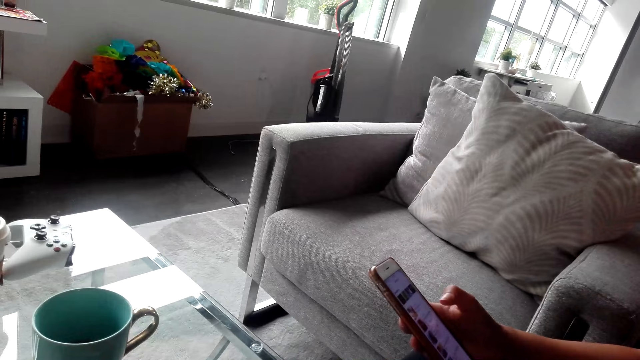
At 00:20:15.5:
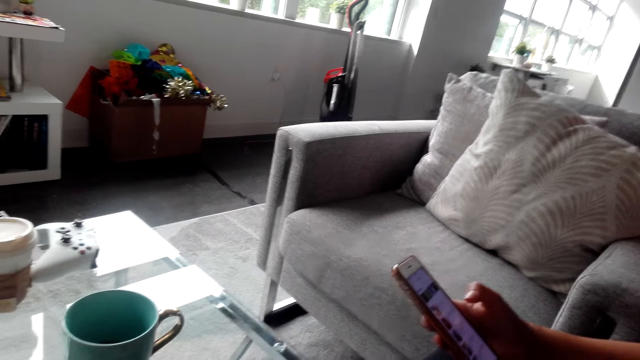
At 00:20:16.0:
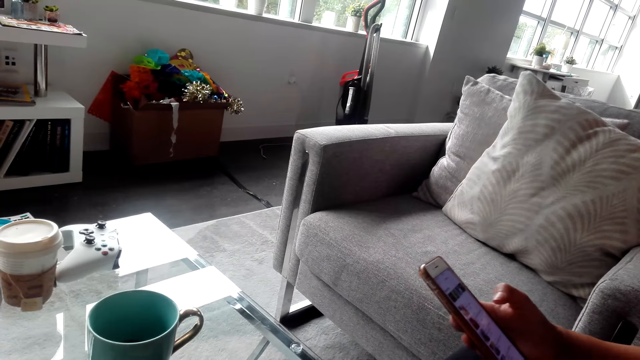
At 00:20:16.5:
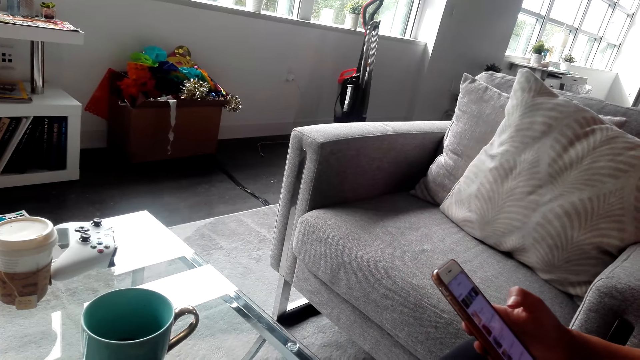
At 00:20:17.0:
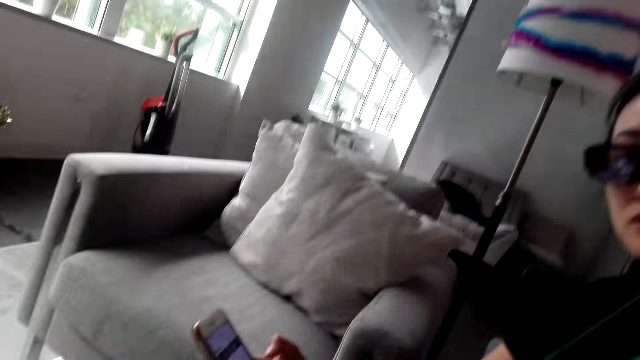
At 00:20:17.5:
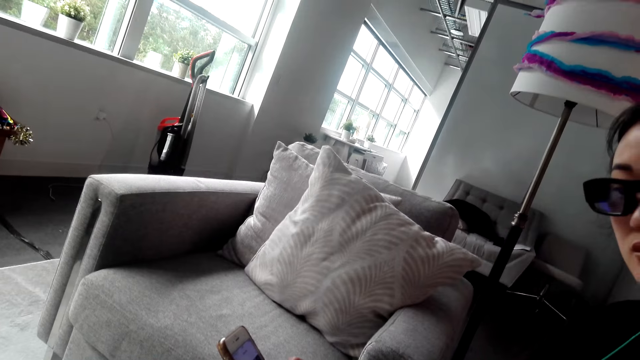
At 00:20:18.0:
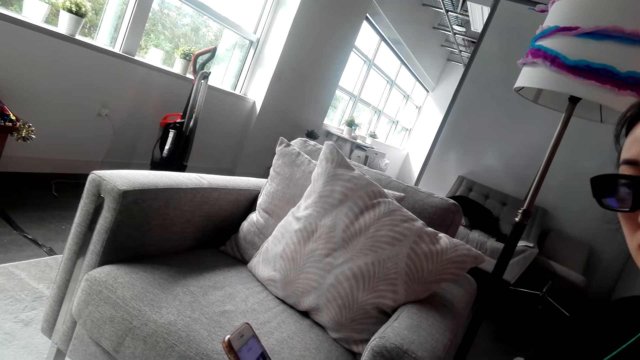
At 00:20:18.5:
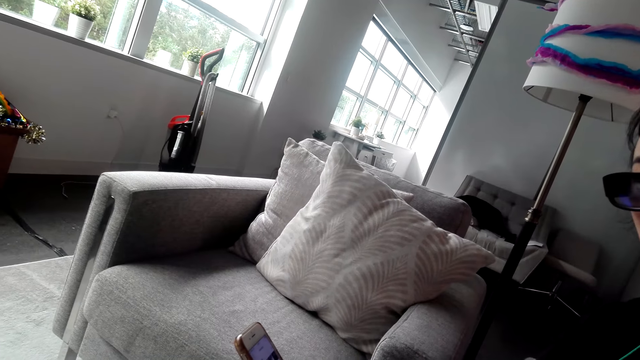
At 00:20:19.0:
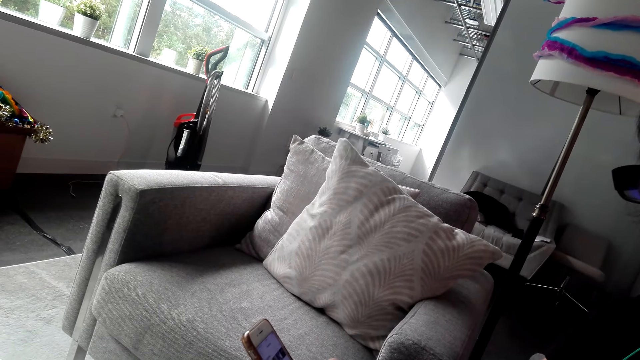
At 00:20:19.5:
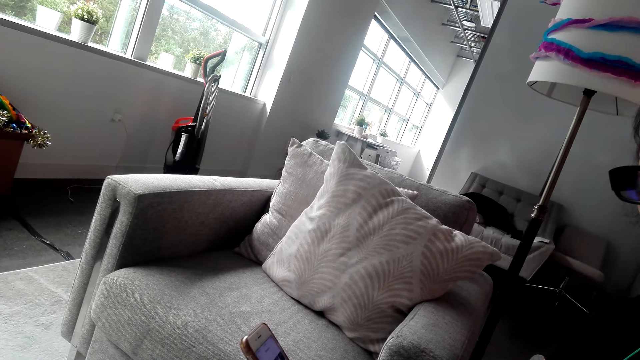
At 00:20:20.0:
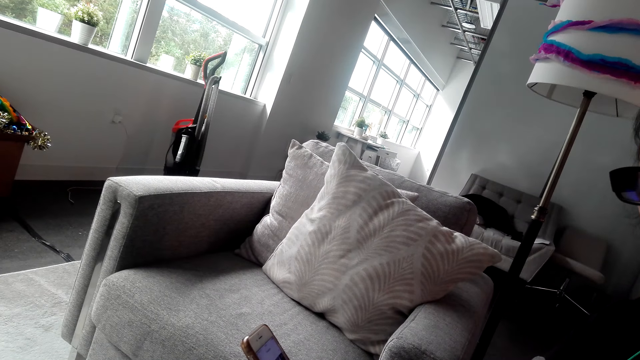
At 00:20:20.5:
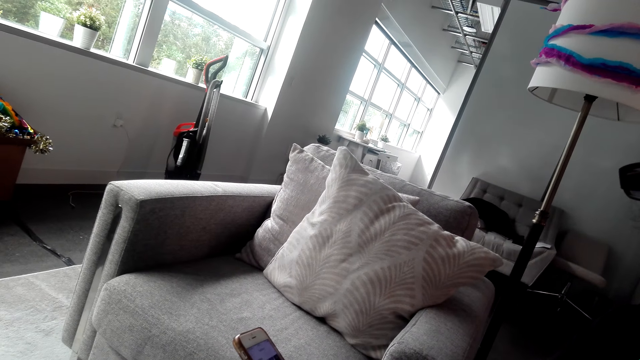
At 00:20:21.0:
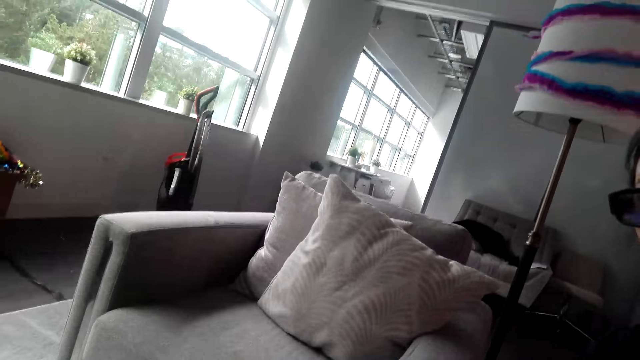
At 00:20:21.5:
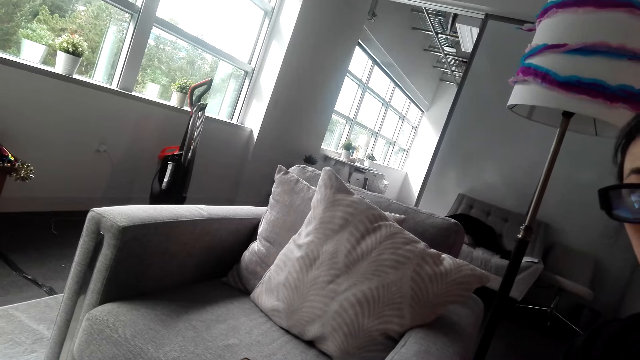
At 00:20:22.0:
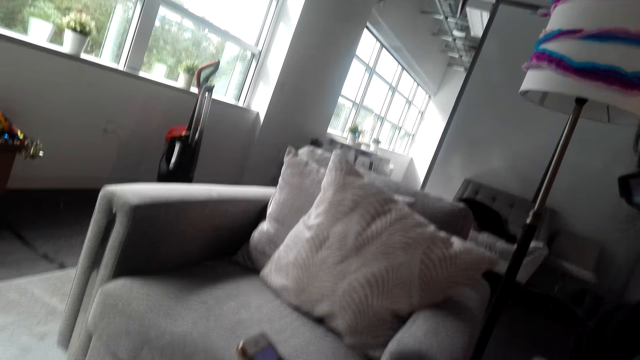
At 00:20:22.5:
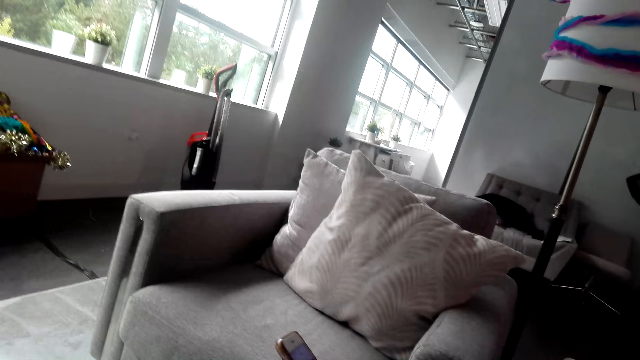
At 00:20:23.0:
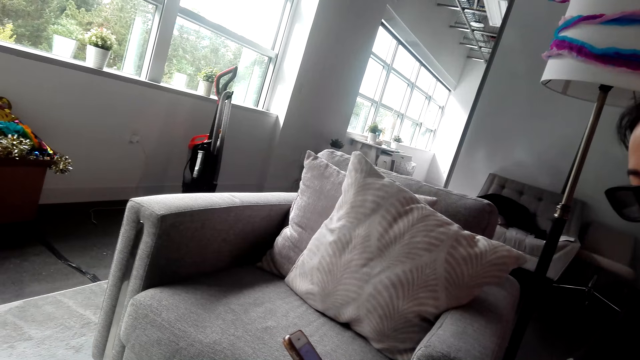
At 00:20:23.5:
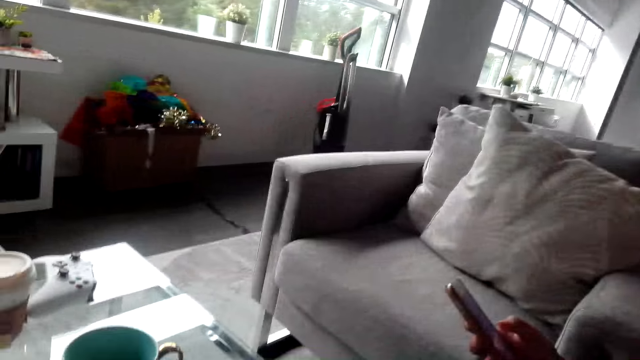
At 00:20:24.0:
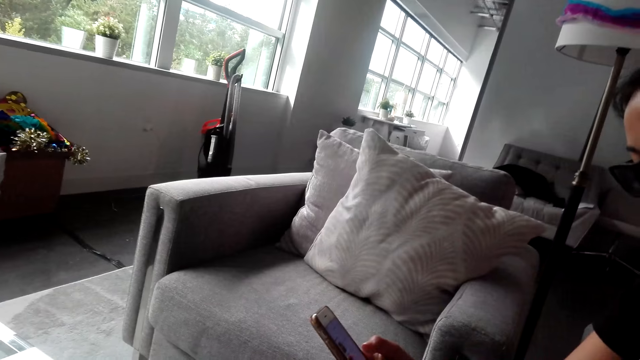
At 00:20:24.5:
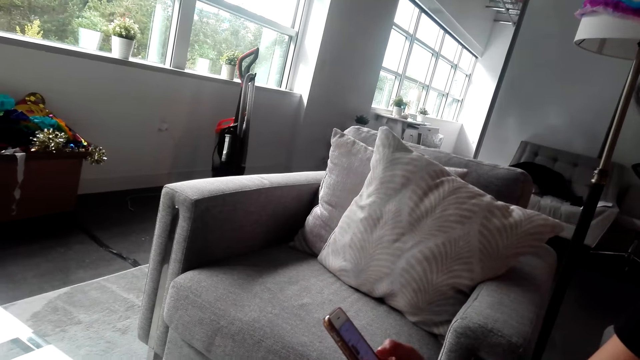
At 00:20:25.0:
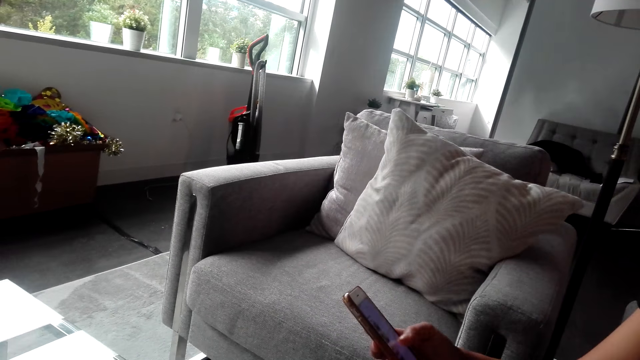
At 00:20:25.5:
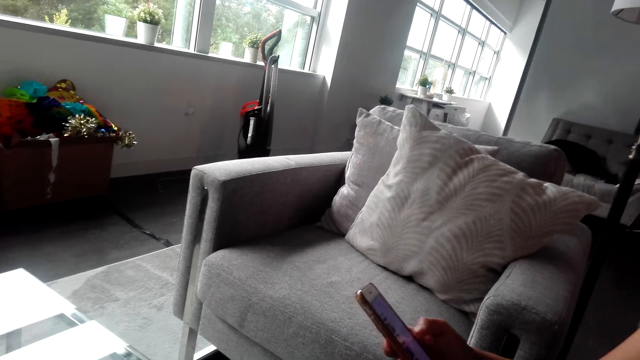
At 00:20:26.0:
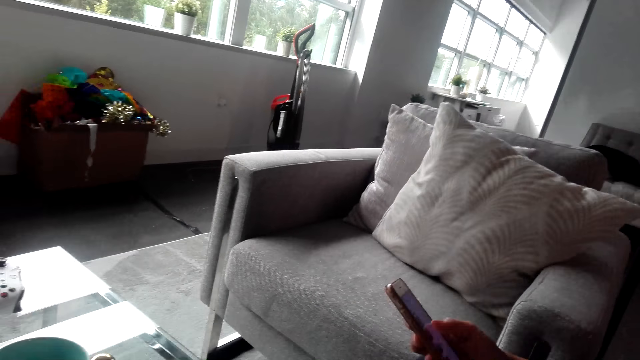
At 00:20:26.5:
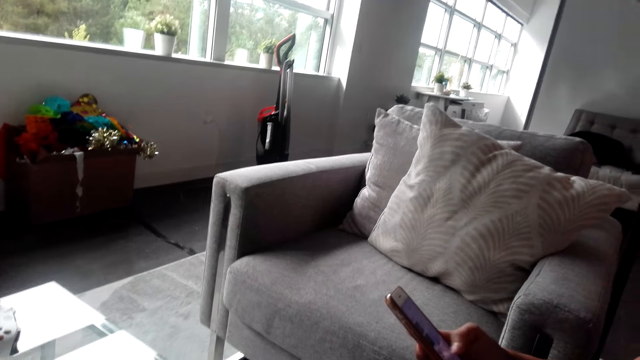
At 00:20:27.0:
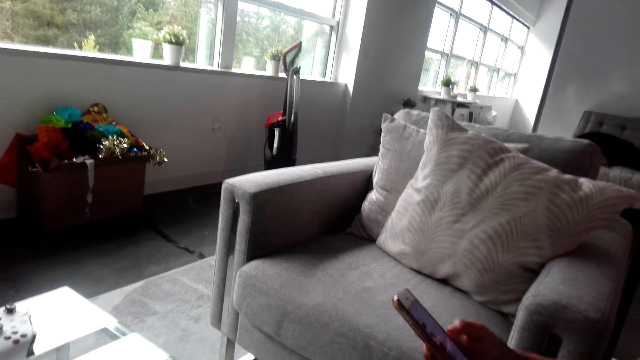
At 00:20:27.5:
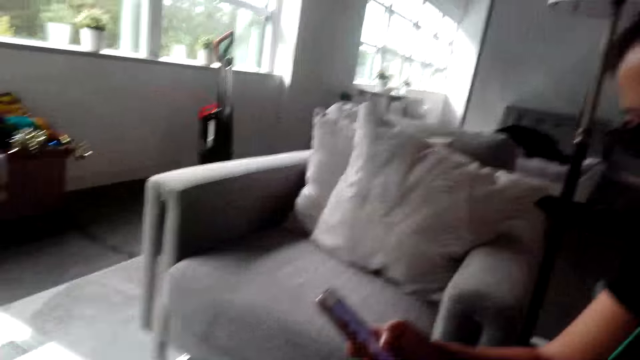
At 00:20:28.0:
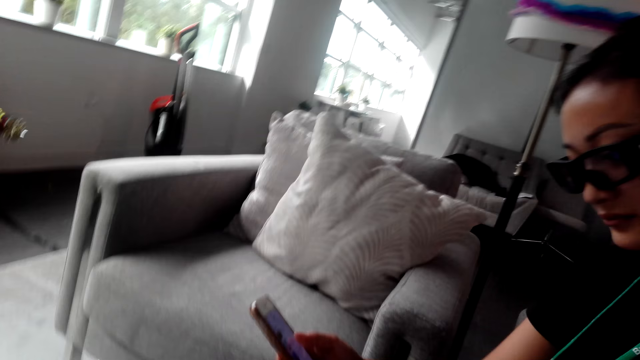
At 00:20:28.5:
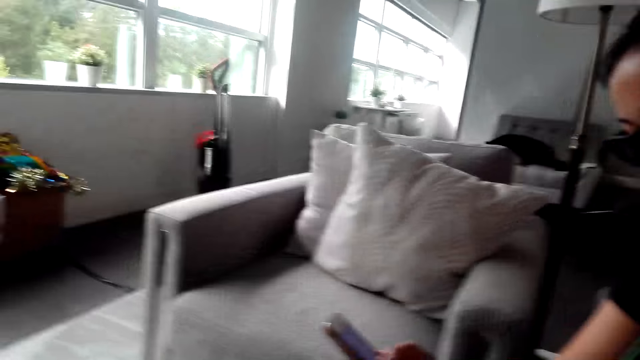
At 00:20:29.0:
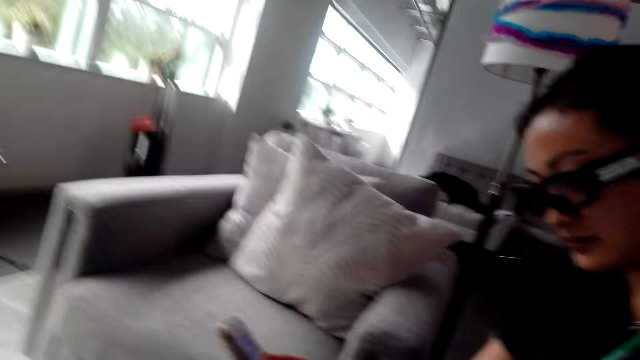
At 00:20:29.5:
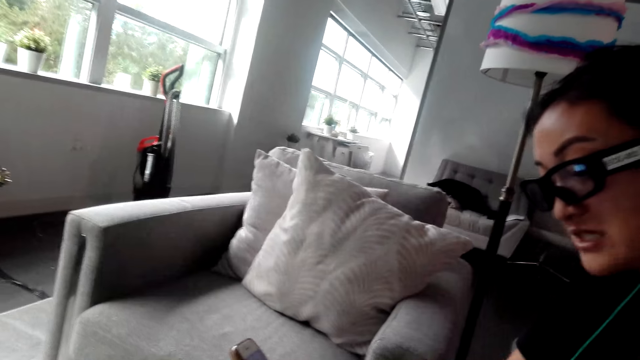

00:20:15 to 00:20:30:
The camera wearer talks to a person. The person scrolls a phone. The person uses the phone.

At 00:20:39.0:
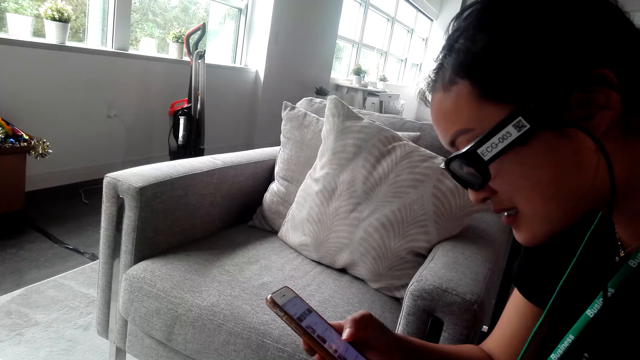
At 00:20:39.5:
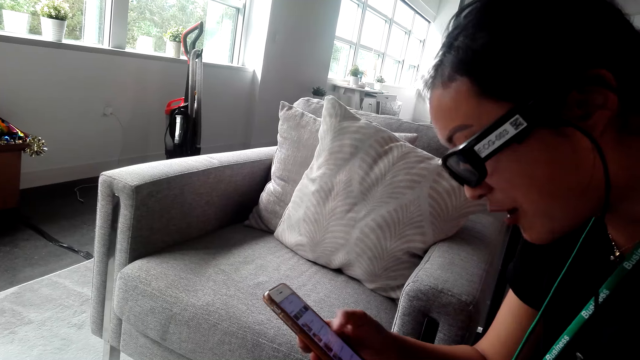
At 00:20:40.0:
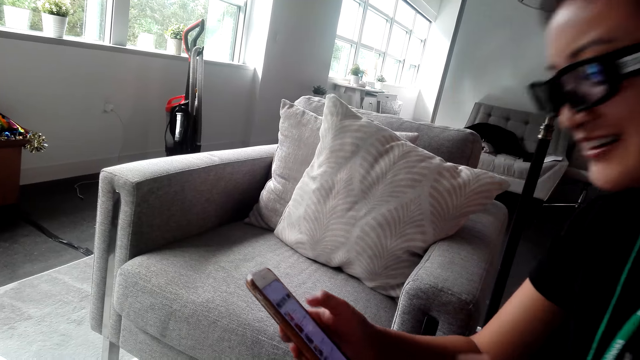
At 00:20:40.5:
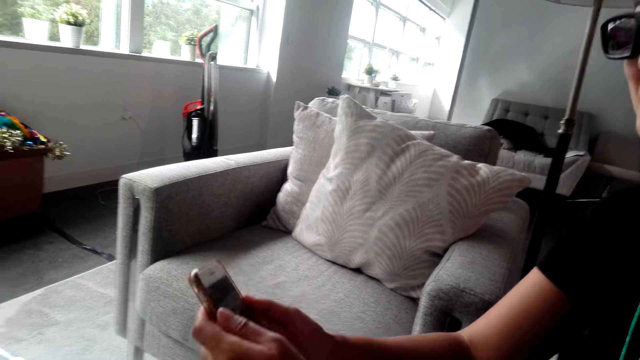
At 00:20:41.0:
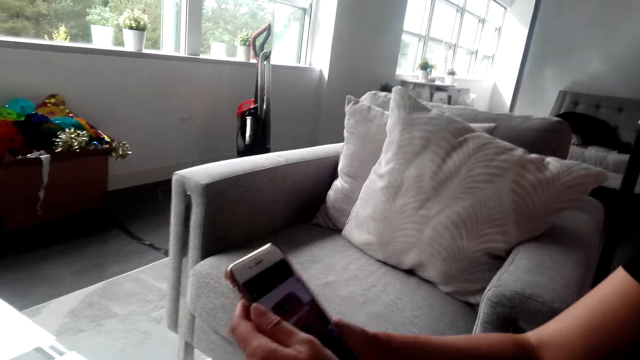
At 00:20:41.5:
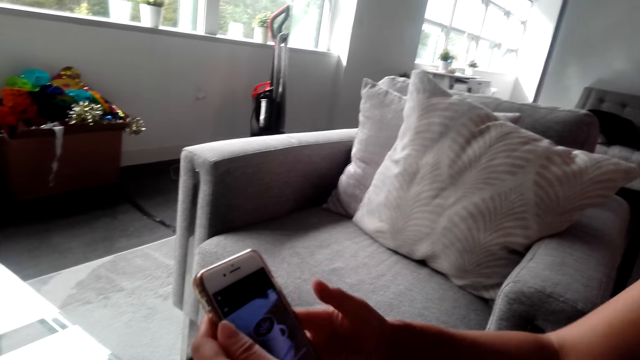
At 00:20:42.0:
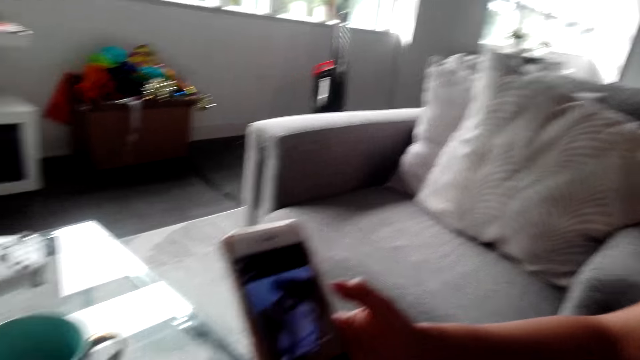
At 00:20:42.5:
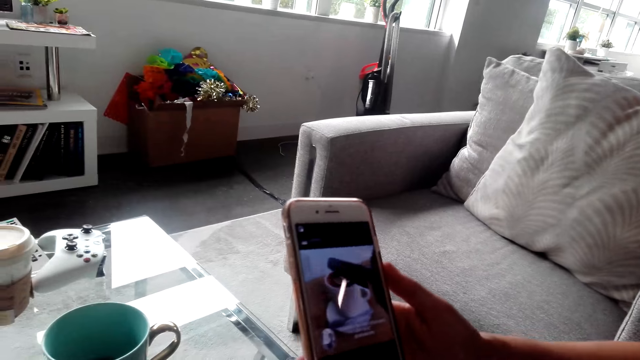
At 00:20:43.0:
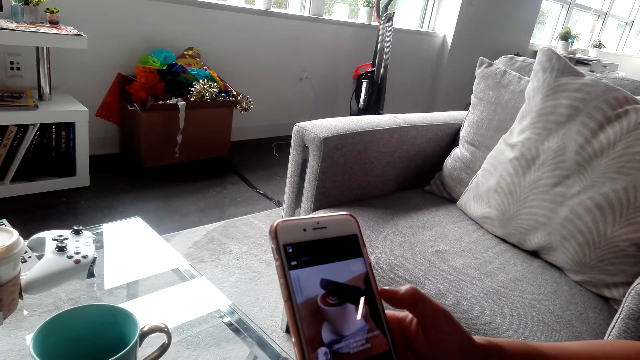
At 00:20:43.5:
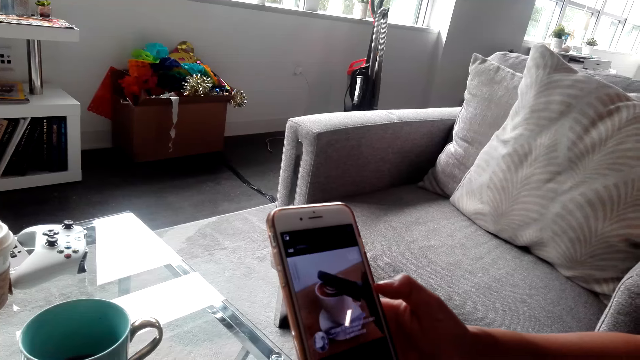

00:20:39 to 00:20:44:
A lady shows the camera wearer a phone.
